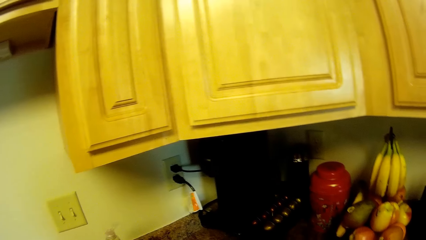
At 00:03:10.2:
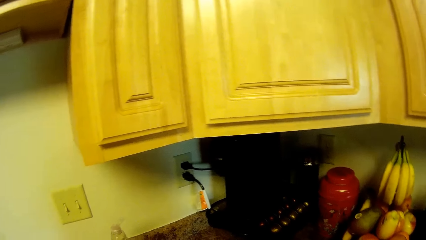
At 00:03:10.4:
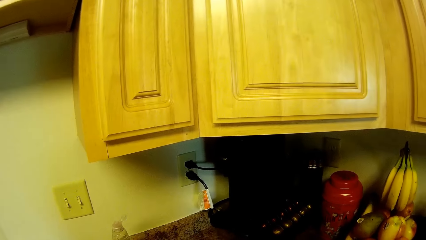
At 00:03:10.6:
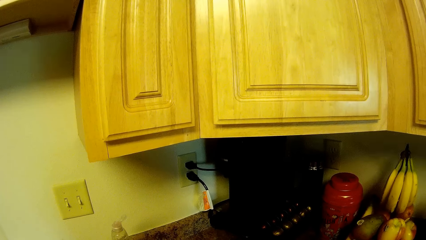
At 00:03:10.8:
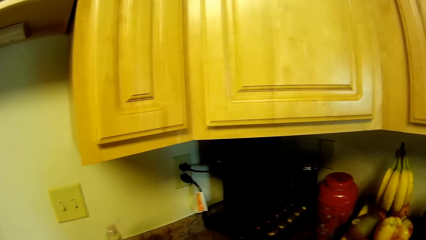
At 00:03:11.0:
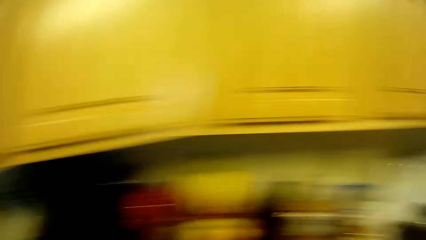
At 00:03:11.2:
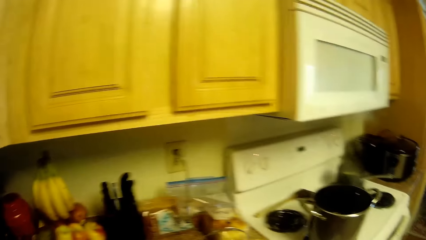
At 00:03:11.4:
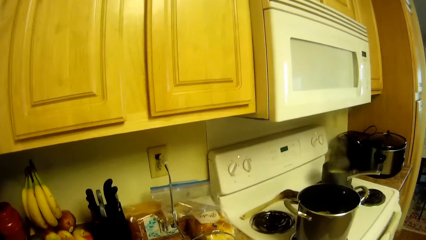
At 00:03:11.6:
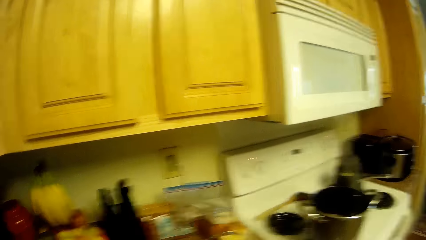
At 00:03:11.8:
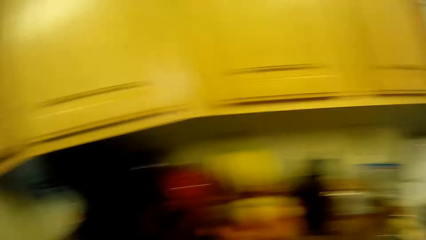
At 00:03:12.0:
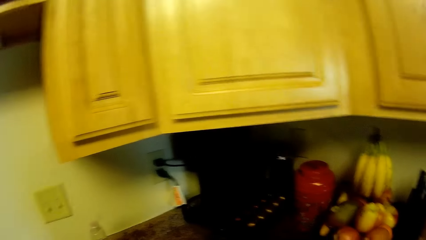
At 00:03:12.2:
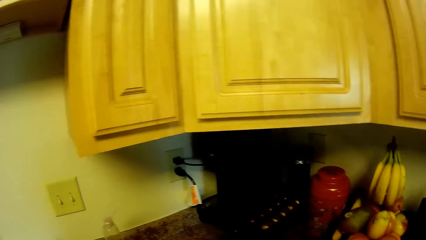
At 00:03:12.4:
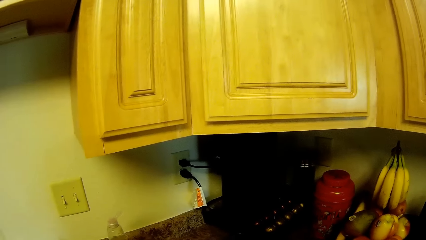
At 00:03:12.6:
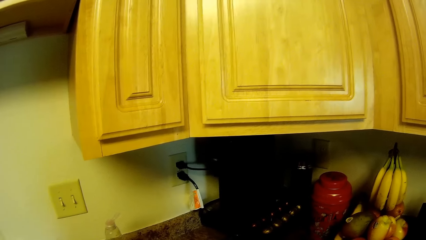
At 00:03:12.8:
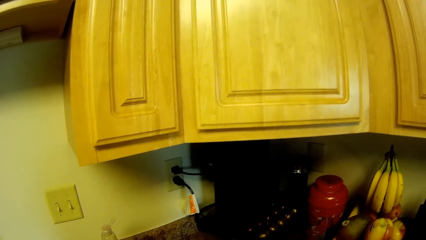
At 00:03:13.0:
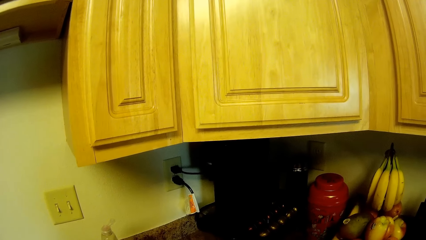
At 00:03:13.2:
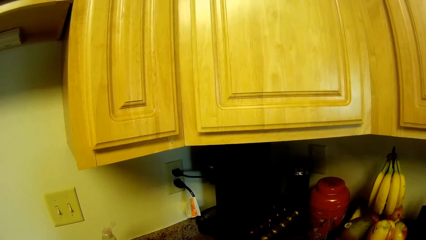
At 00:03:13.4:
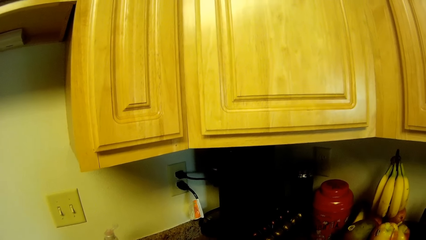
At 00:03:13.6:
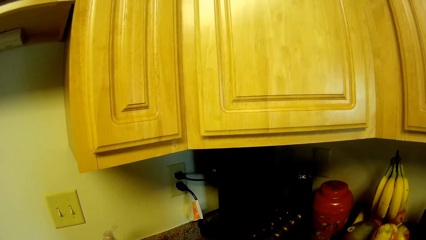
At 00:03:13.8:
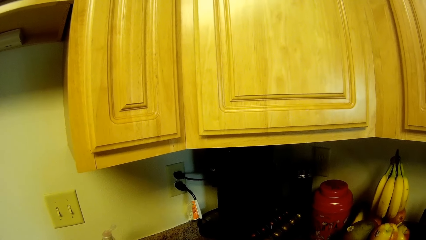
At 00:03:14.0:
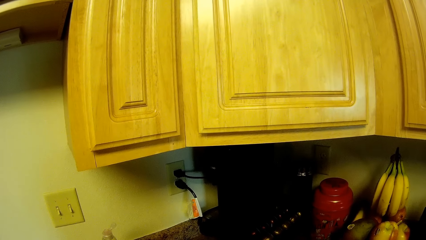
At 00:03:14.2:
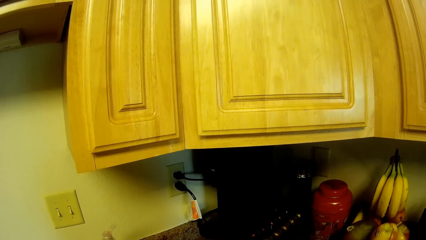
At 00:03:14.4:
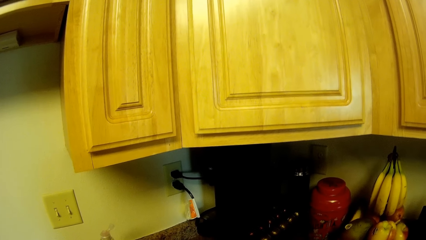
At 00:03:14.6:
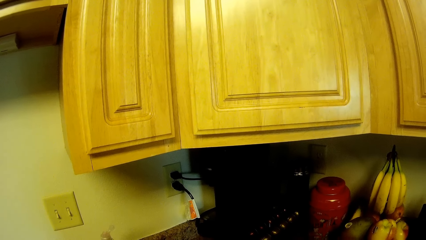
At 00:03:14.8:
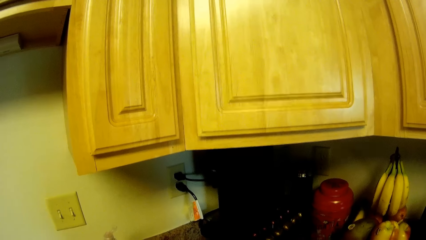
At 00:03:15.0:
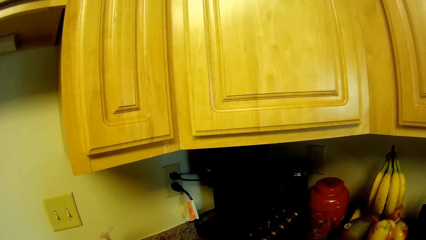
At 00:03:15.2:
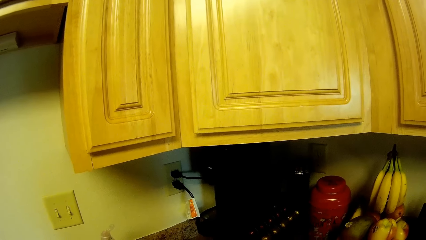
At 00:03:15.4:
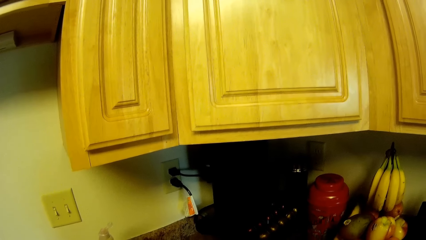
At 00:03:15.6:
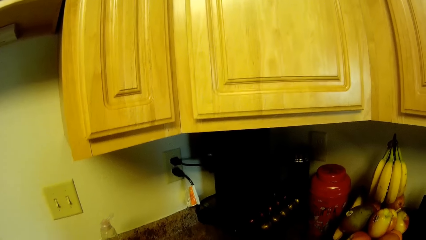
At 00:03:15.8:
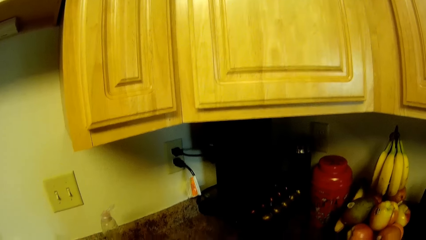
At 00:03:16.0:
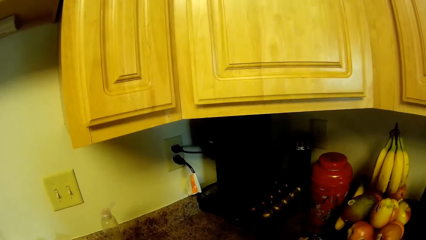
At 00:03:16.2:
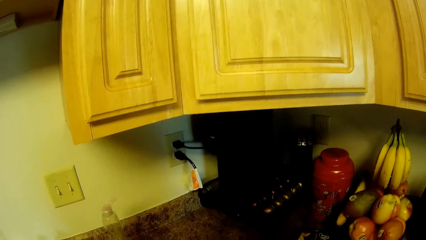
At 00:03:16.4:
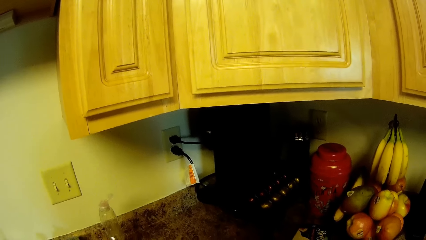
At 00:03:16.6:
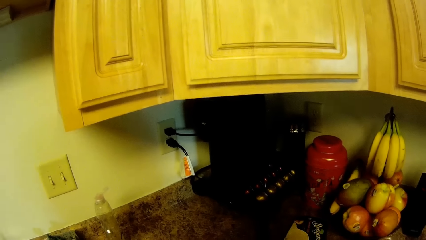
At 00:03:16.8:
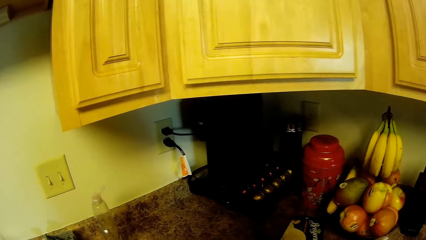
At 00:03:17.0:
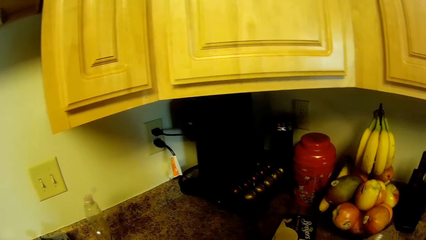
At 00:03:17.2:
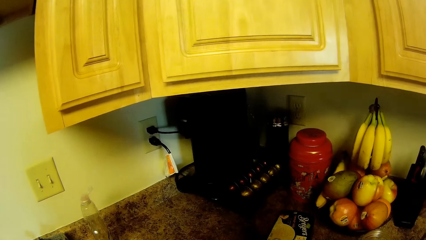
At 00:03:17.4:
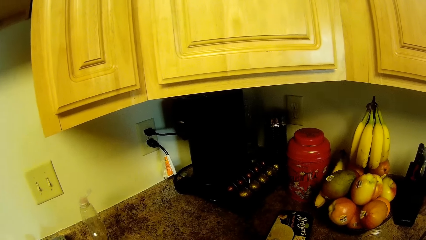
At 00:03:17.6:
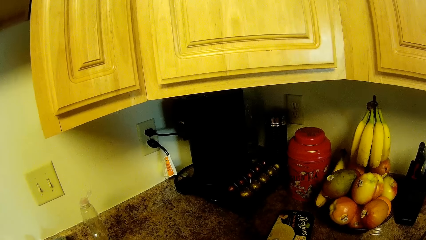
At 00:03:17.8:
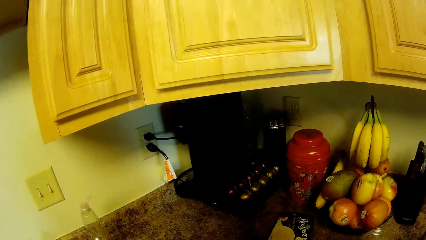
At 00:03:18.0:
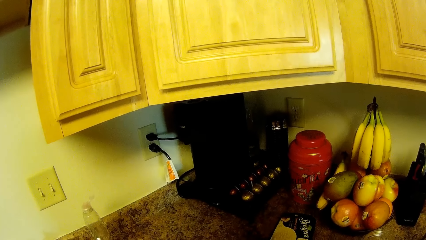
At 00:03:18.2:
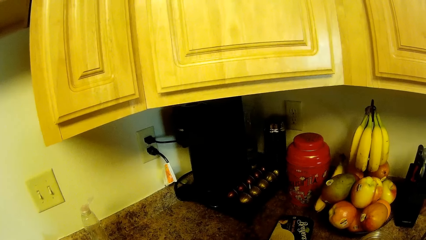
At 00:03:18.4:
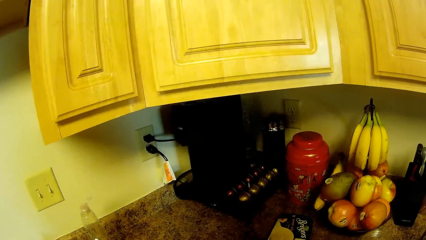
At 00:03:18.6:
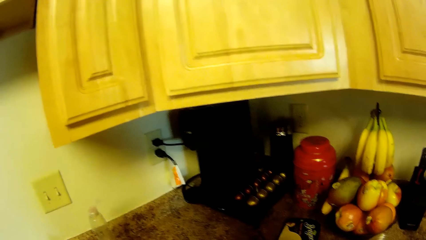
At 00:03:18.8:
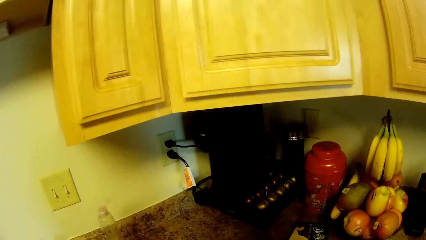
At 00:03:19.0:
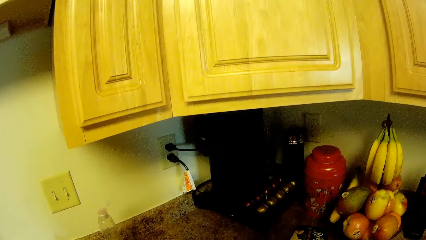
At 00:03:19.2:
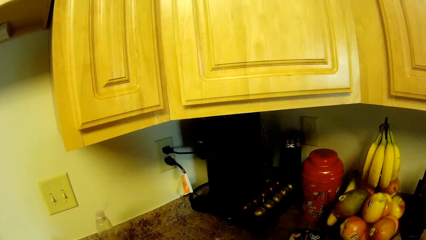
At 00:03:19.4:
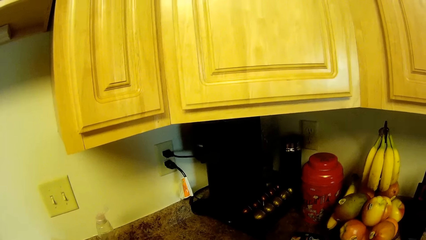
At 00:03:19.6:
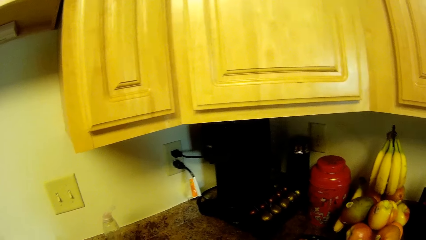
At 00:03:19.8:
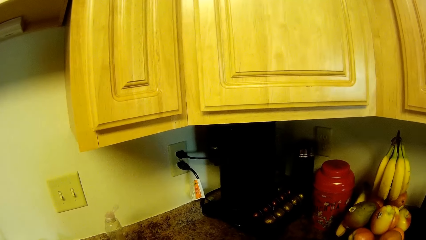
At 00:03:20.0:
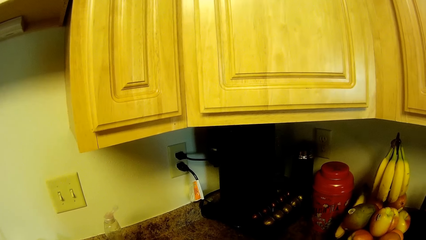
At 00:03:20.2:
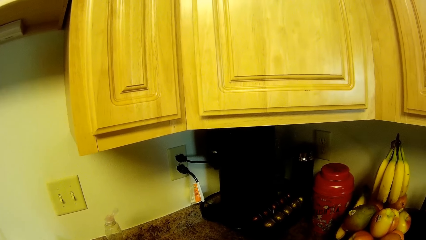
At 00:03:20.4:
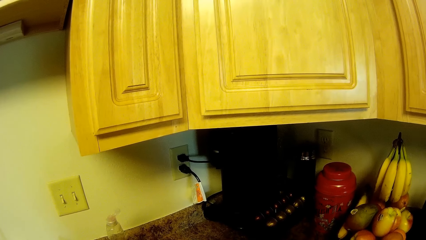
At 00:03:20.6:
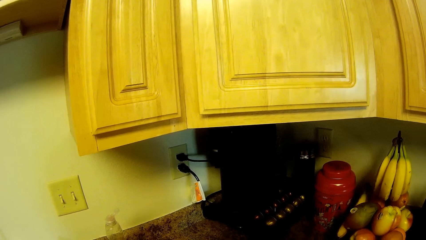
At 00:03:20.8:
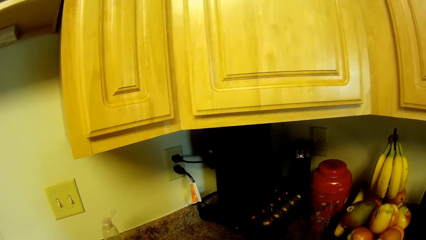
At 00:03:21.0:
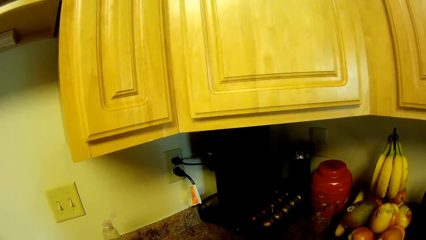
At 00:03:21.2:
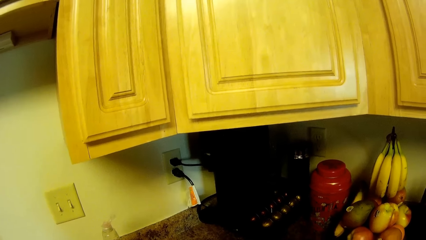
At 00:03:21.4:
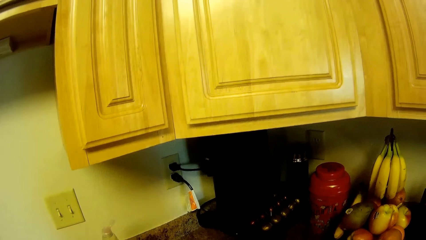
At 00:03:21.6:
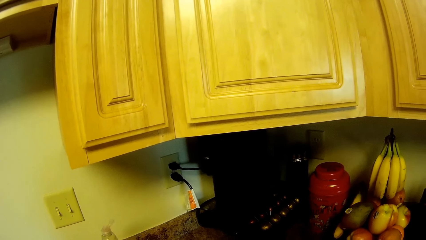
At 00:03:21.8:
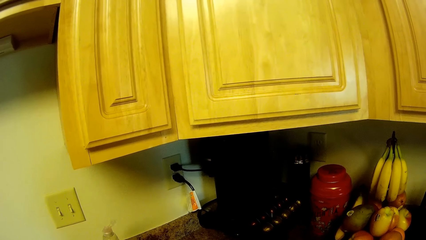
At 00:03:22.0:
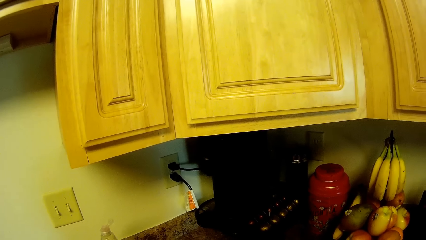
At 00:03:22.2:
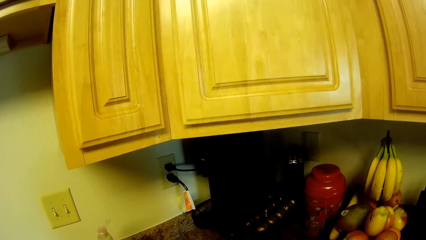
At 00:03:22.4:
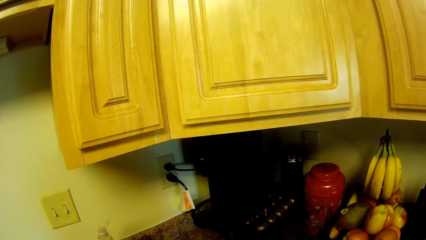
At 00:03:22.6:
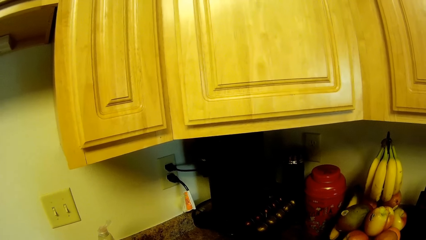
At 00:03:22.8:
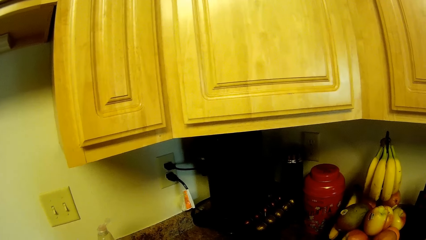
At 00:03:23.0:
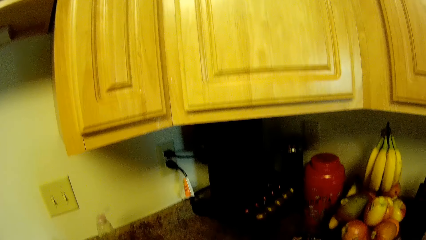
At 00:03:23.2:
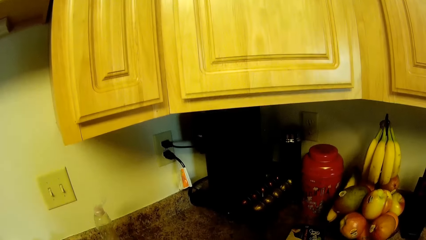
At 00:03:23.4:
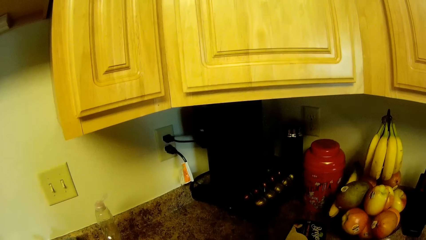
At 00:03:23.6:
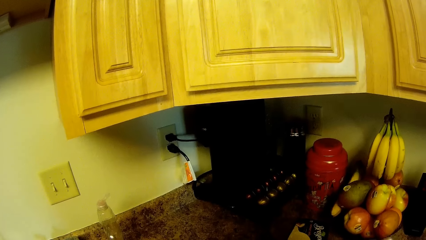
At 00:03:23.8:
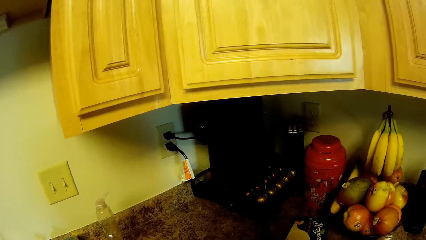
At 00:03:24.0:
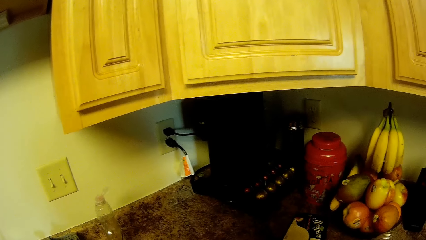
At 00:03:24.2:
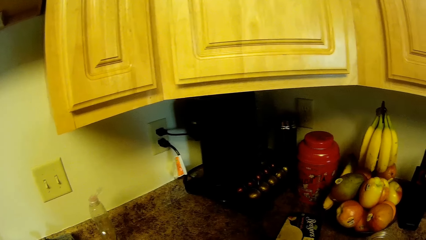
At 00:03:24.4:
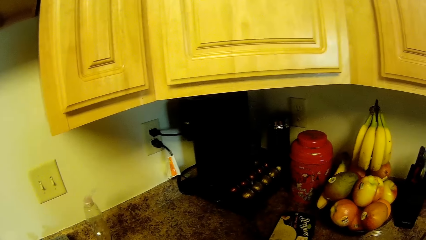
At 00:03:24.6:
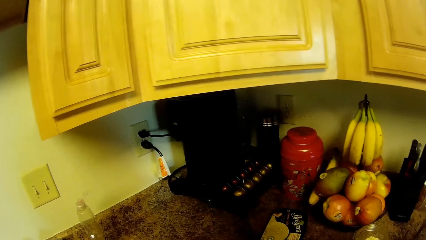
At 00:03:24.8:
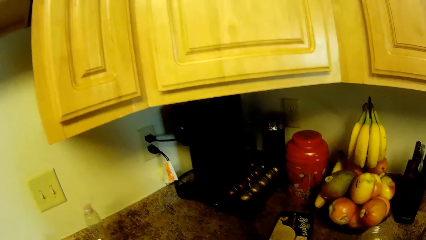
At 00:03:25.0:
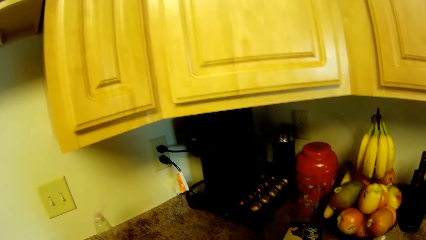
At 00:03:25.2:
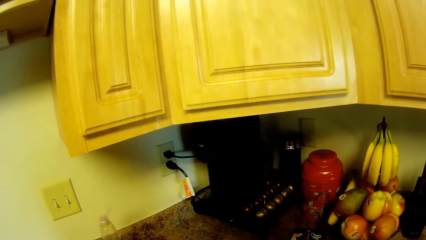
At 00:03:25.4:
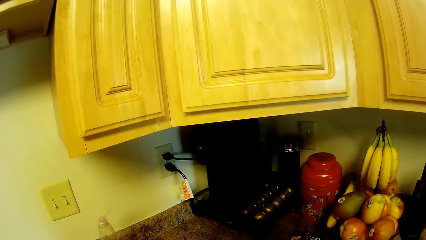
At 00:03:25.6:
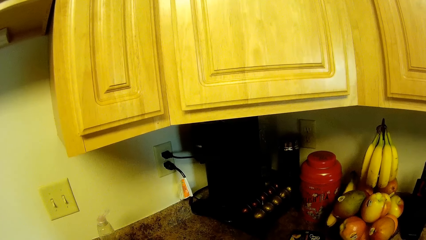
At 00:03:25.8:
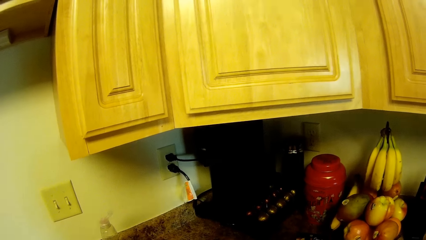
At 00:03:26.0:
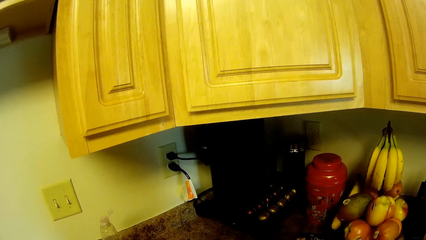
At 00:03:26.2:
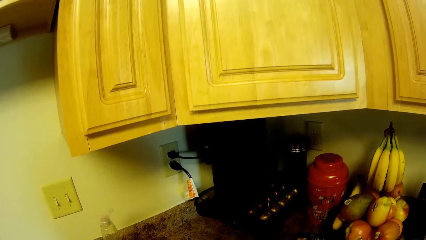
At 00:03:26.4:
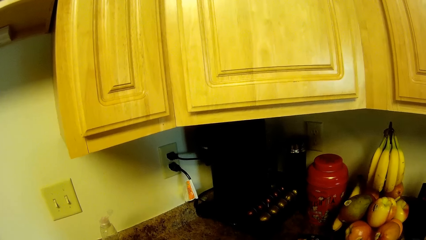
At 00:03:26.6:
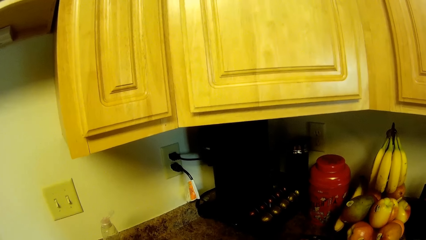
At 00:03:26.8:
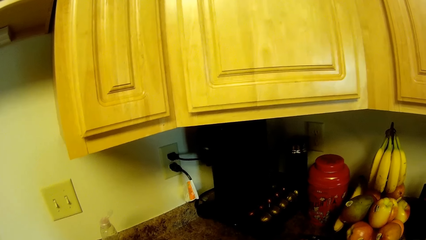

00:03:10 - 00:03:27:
The camera wearer looks around.
